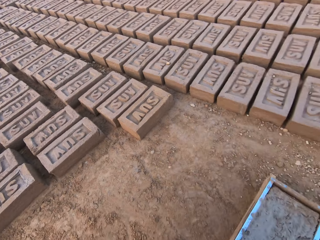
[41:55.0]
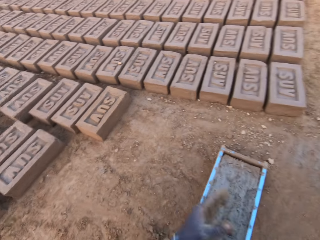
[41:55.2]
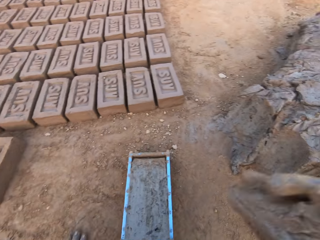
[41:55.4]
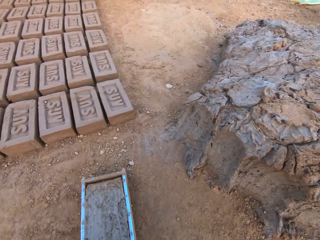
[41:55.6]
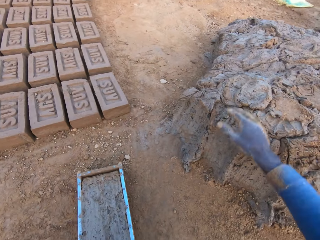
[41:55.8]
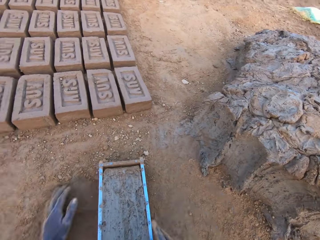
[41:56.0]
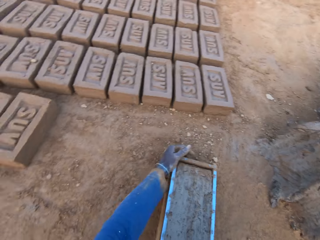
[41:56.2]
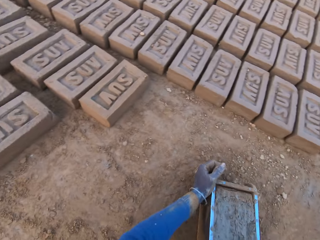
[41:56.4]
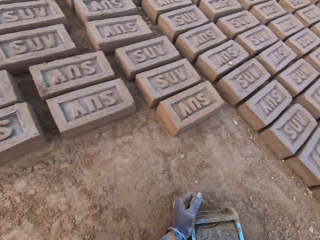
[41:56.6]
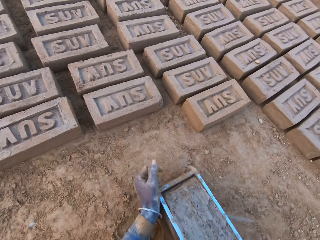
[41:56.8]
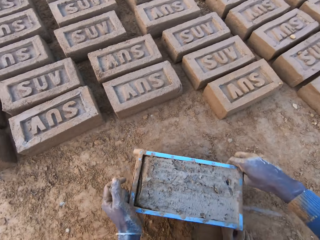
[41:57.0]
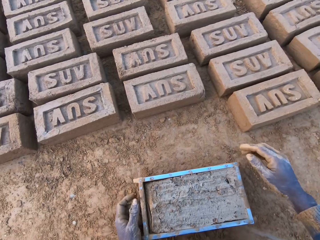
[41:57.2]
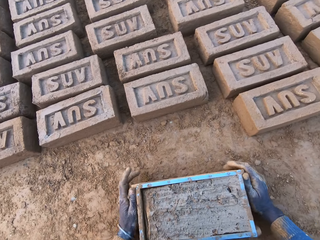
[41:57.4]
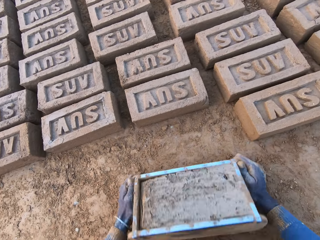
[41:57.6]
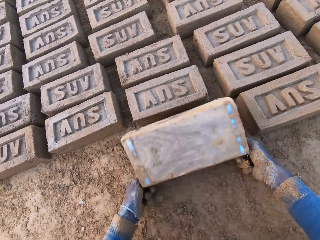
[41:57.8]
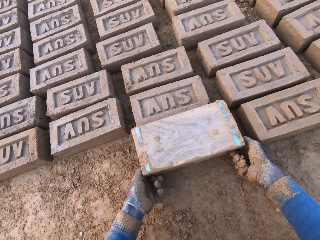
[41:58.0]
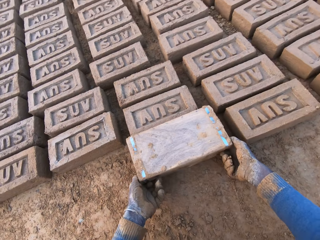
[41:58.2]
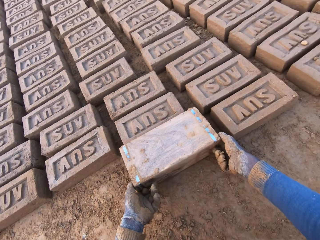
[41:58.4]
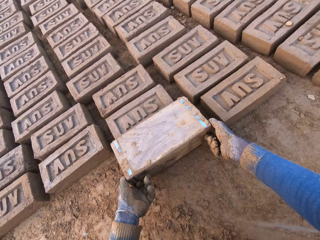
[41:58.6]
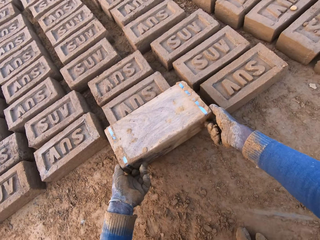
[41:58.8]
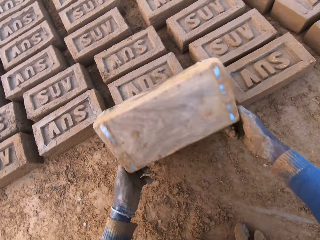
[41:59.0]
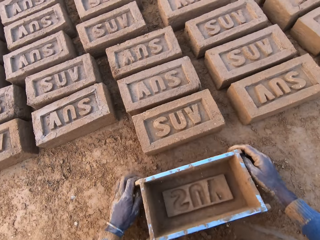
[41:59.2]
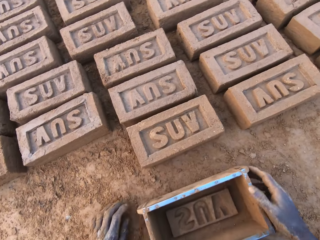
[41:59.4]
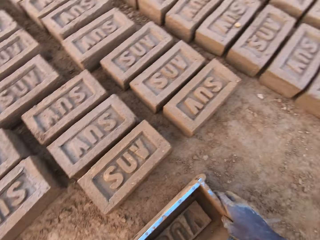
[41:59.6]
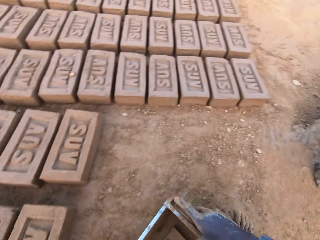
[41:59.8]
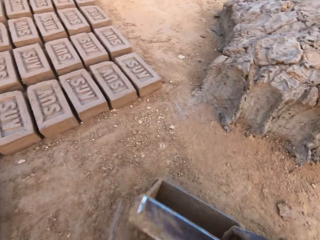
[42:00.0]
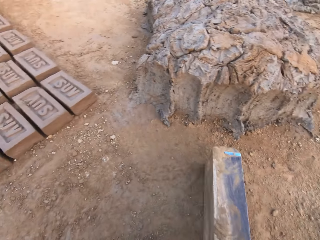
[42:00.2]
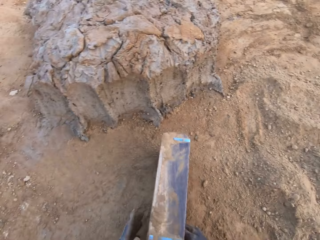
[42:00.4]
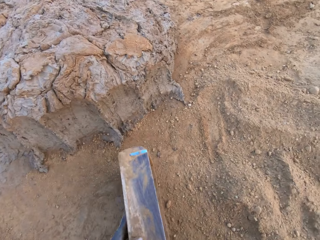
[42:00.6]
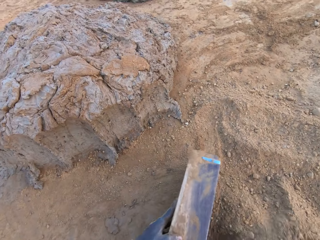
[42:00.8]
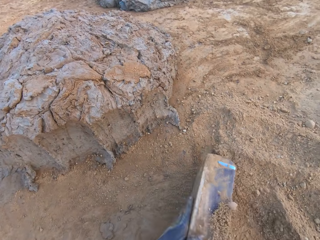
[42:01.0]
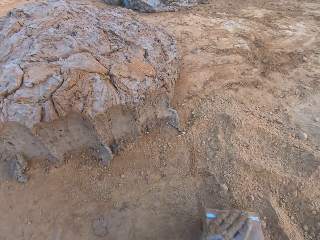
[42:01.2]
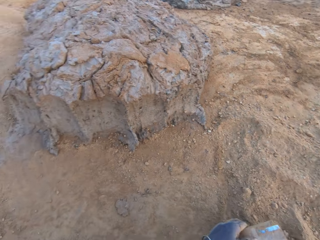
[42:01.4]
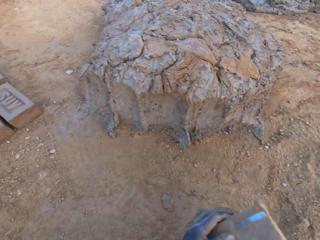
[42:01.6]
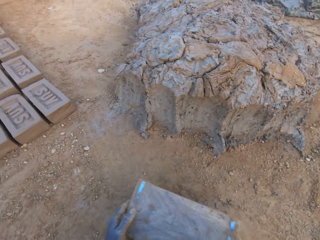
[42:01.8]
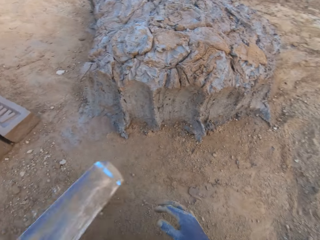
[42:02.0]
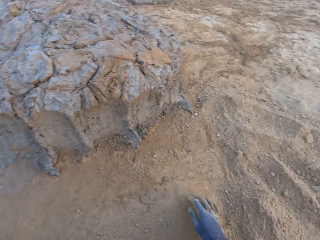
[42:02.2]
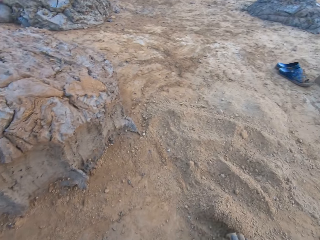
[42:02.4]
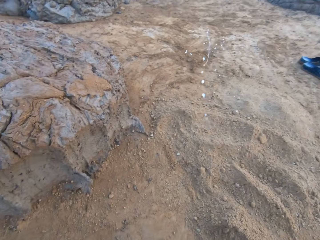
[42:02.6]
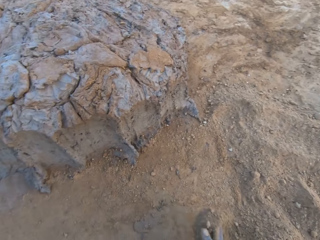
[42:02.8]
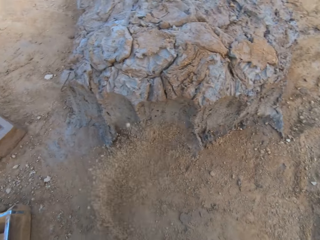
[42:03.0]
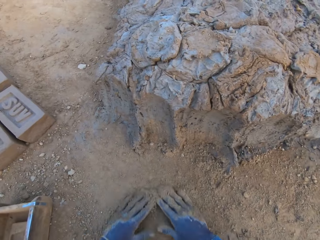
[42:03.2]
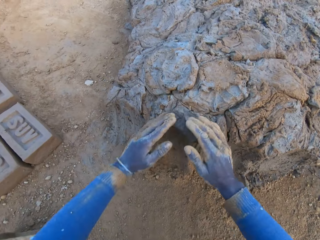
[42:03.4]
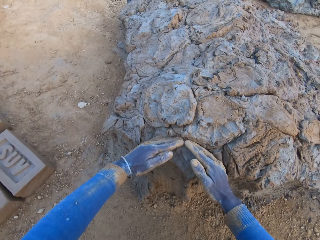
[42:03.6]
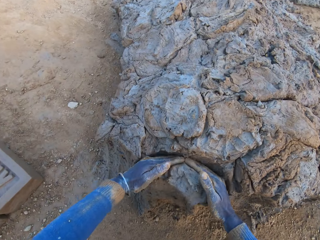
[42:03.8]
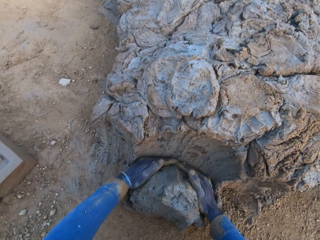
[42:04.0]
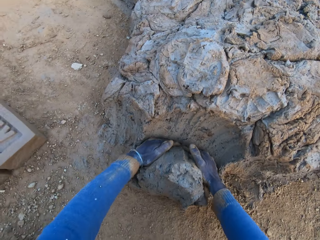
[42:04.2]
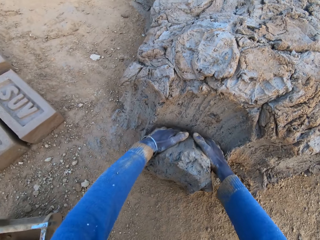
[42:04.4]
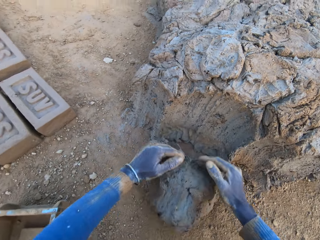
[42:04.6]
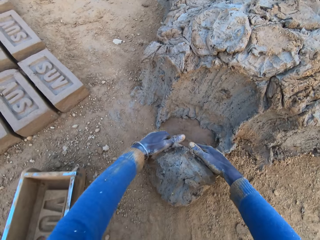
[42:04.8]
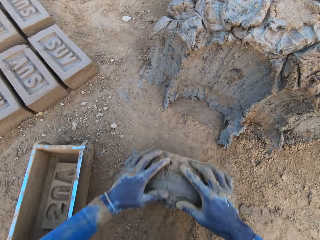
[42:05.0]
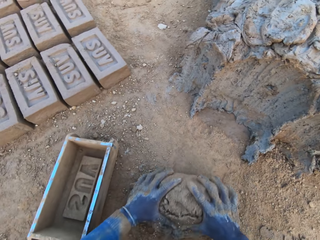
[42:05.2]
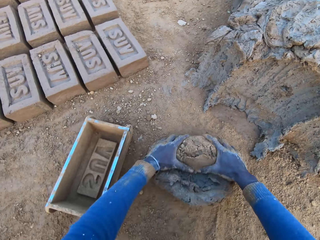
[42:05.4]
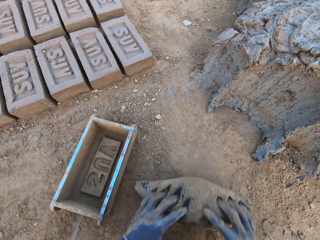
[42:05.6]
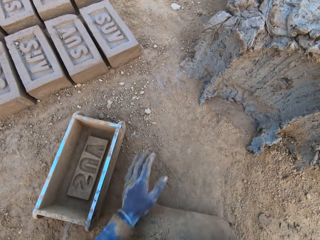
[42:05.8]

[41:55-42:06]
The camera wearer cuts the mud or concrete from the mold. He drops the excess concrete on the heap of concrete on the ground. He shifts the iron brick mold on the ground. He drops the mold. He turns the iron brick mold on the ground. He lifts the mold. He drops the iron brick mold on the ground. He carries the mold. He wipes the mold in the soil. He pours sand from the ground into the iron brick mold with his right hand. He removes the sand from the iron brick mold. He places the mold near the mud. He spits on the ground. He wipes his hands in the soil. He scoops the mud. He cuts a portion of the concrete from the heap of concrete on the ground with his hands. He rolls the mud on the ground. He mixes the concrete with his hands.

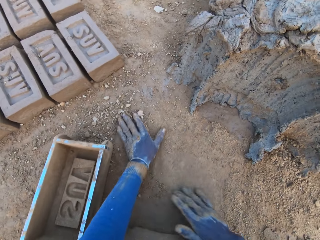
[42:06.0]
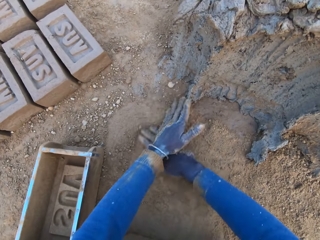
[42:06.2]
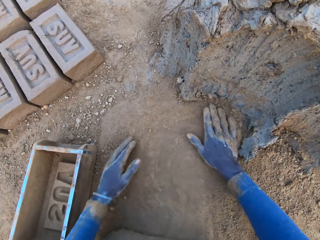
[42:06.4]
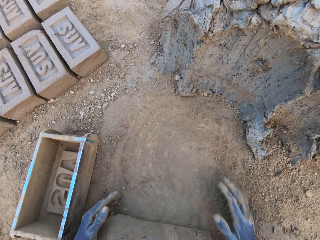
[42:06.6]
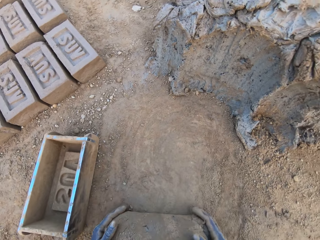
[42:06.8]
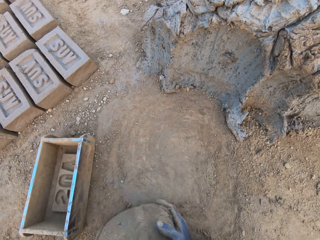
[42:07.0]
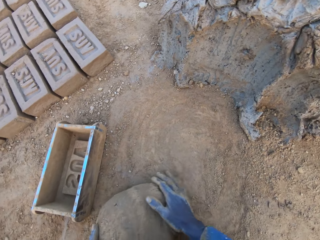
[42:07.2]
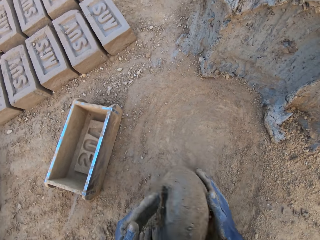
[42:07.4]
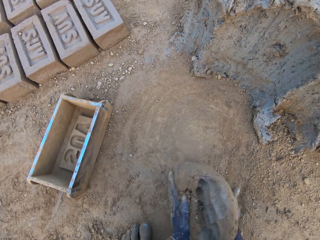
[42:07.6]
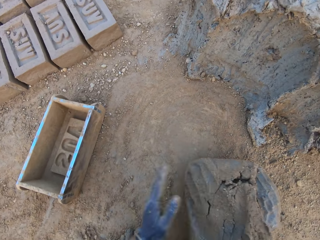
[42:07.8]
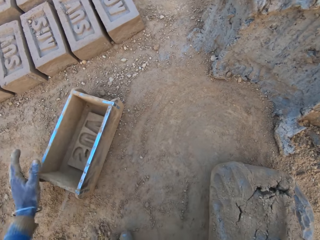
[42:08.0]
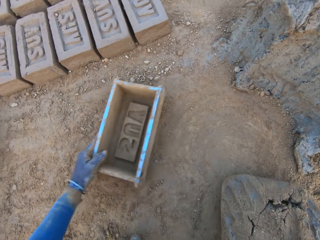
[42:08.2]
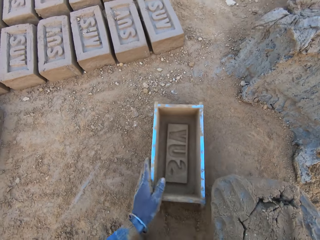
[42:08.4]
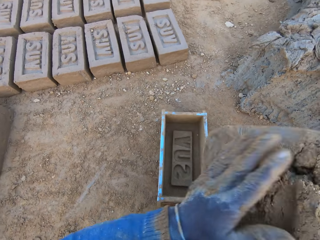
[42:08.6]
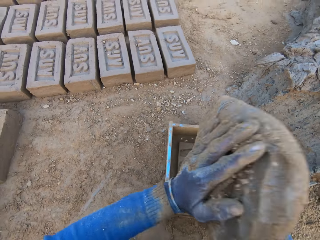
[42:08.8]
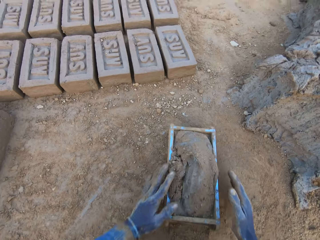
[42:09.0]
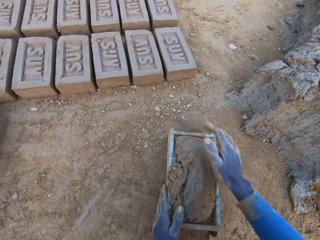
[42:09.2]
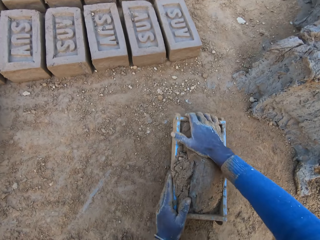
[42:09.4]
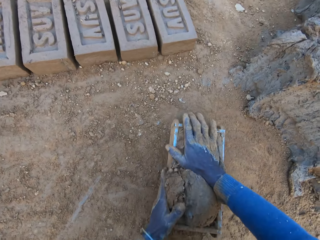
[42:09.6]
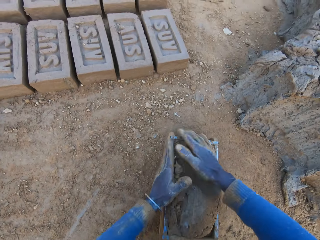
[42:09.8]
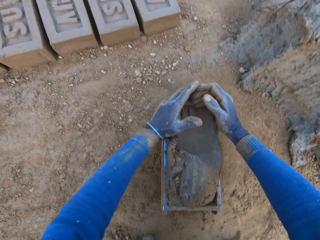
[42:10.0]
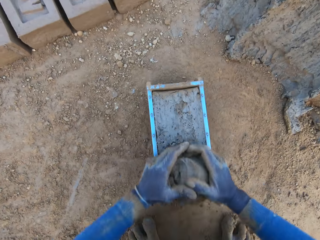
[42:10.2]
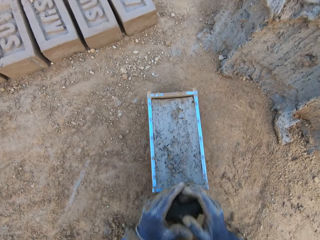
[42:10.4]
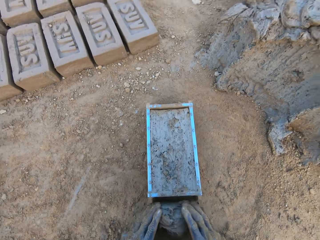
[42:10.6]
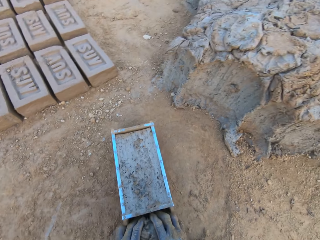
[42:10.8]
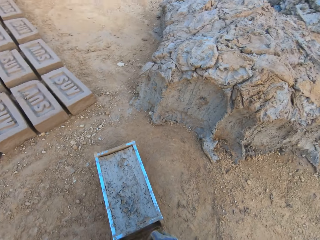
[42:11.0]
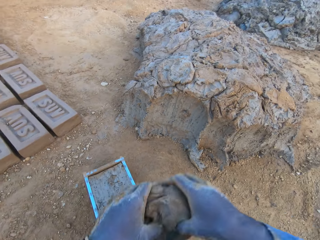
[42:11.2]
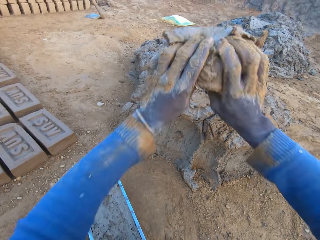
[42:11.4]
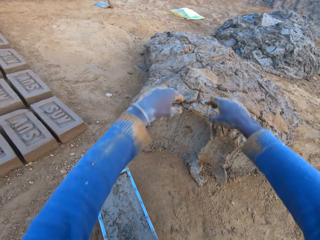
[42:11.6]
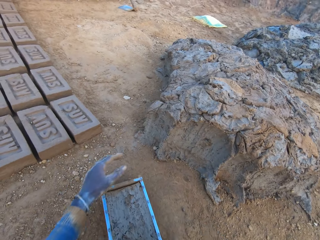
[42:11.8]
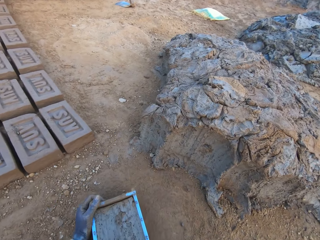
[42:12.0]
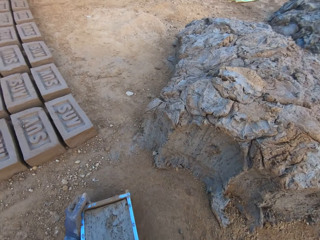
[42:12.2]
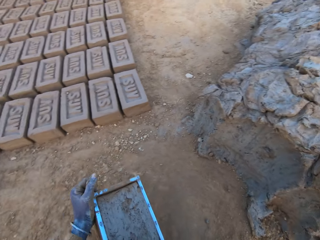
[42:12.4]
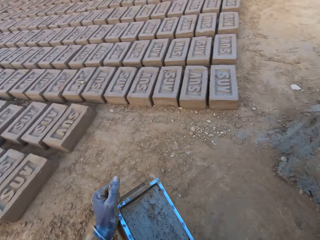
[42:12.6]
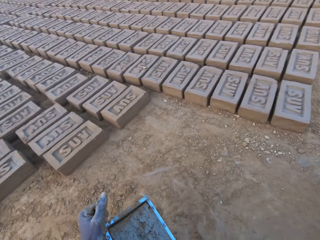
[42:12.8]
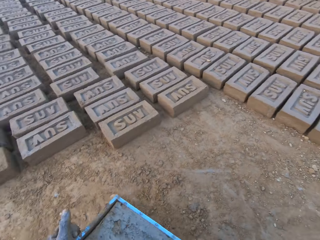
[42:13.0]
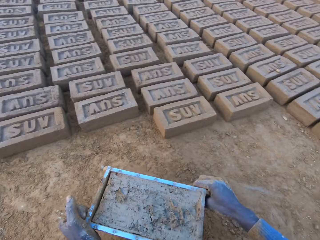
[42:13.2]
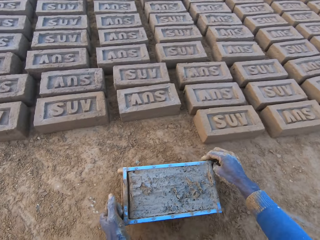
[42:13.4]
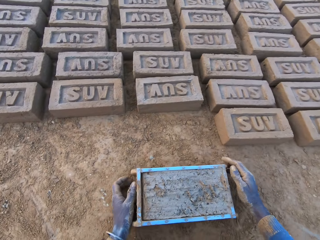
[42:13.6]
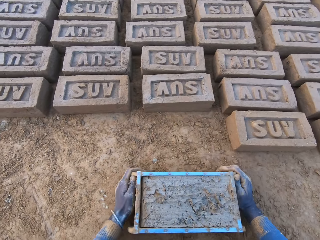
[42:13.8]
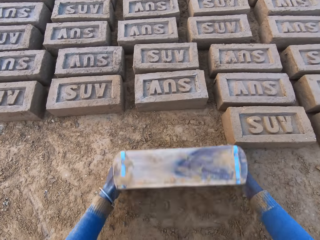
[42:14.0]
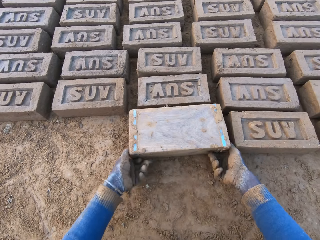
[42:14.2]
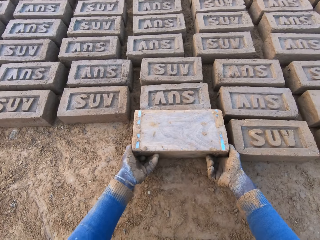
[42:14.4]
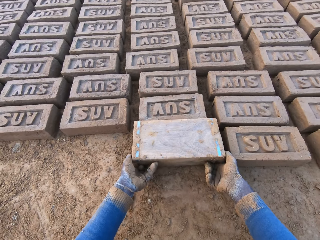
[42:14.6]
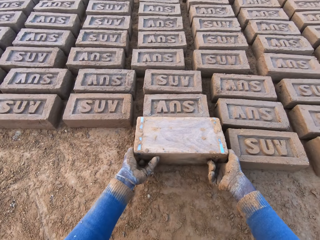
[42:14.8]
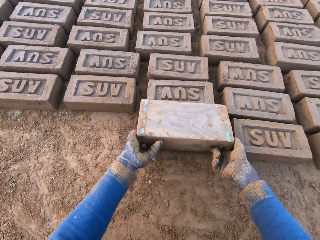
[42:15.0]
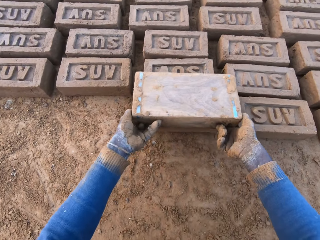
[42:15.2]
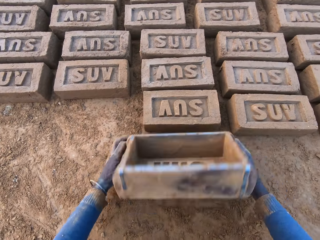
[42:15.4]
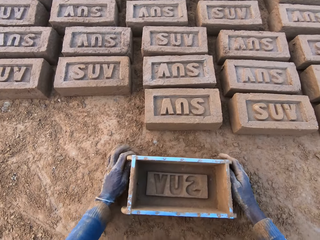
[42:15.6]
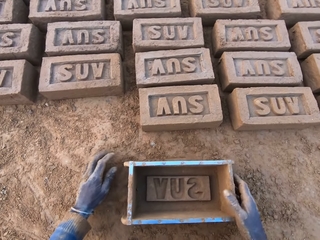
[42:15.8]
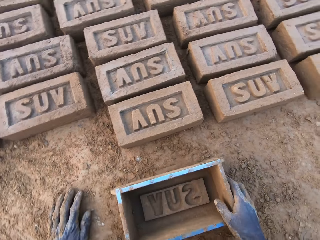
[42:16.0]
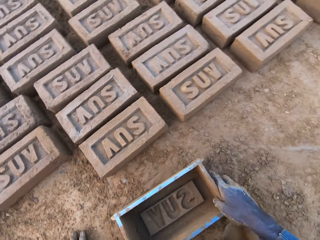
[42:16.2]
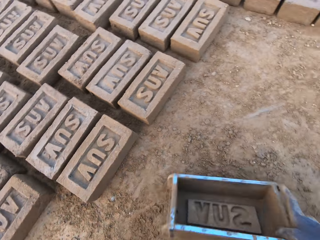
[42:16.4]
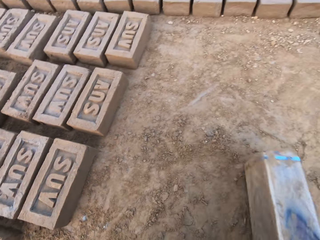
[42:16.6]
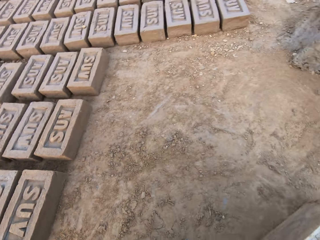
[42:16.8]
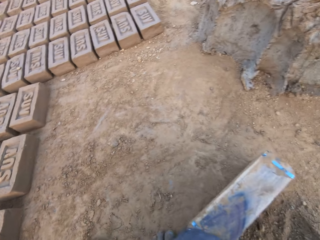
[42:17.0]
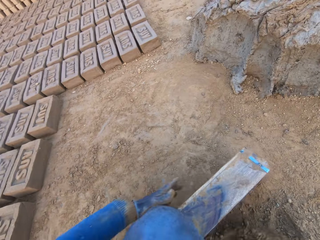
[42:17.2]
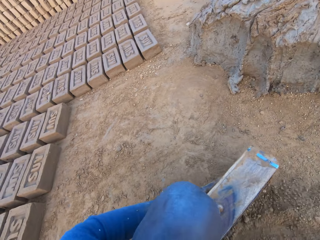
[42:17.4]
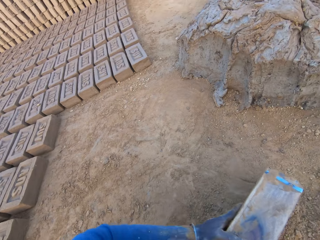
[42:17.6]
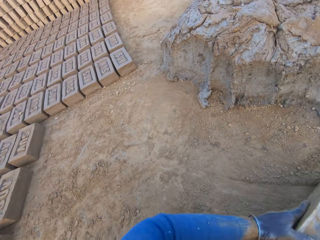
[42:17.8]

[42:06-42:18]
The camera wearer rubs his two hands on the ground. He carries the concrete or mud from the ground. He shifts the iron brick mold on the ground with his left hand. He lifts the mud. He drops the concrete in the iron brick mold. He compresses the mud in the mold. He removes the excess concrete from the iron brick mold. He drops the excess concrete on the heap of concrete on the ground. He carries the iron brick mold from the ground with his two hands. He drops the iron brick mold on the ground beside other bricks. He turns the iron brick mold on the ground. He lifts the mold. He drops the iron brick mold on the ground. He carries the mold.
